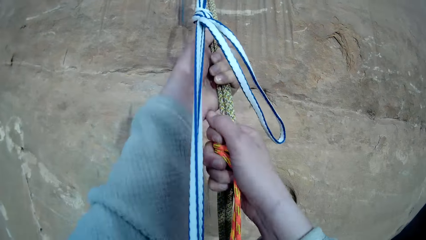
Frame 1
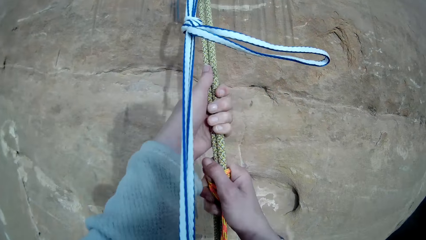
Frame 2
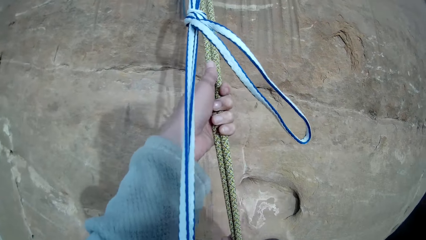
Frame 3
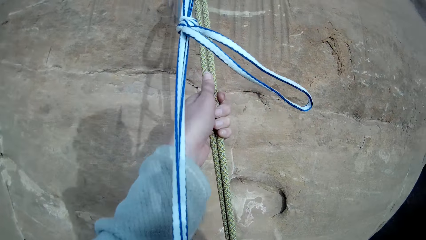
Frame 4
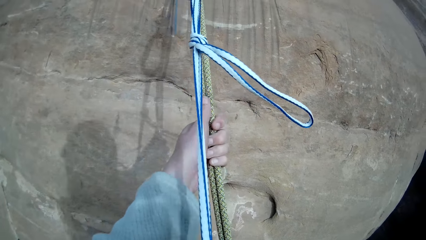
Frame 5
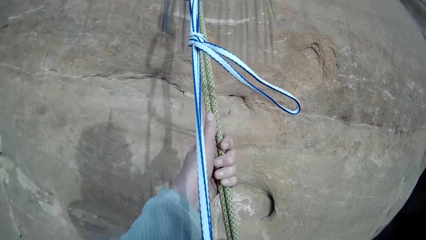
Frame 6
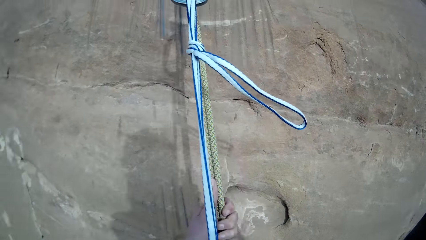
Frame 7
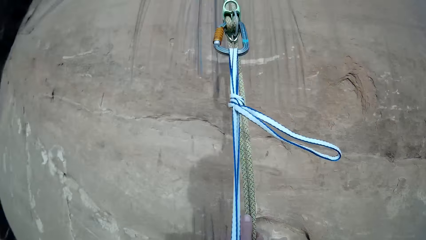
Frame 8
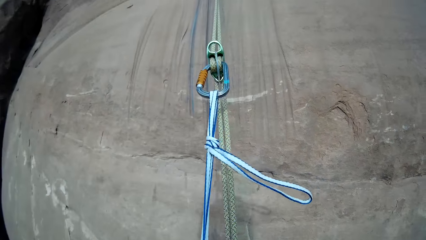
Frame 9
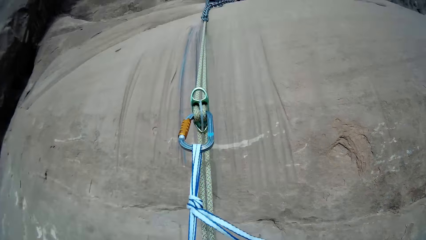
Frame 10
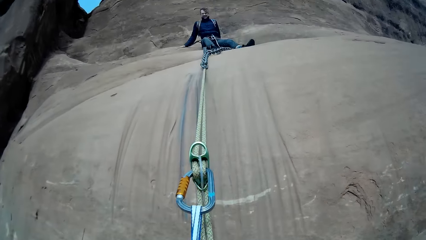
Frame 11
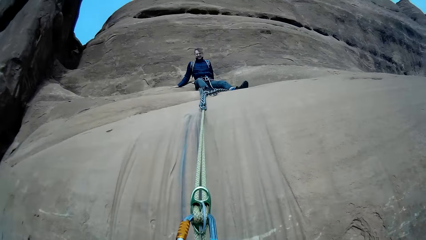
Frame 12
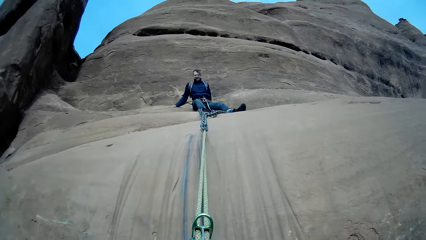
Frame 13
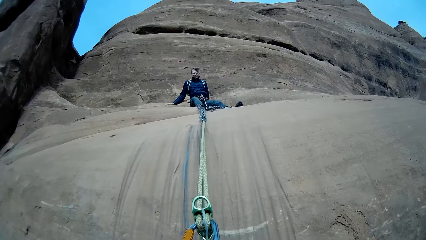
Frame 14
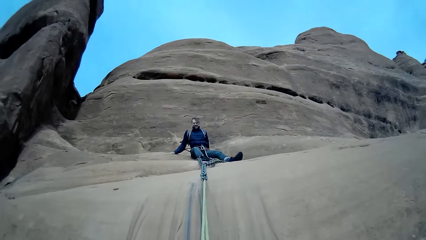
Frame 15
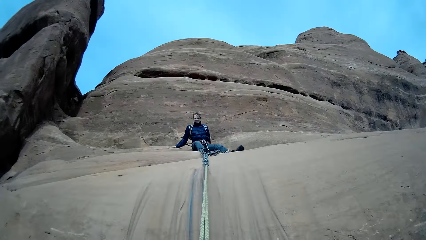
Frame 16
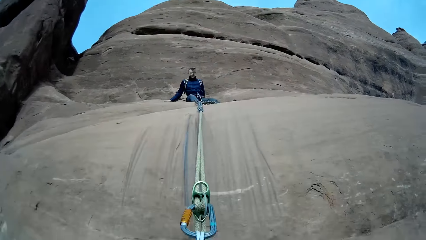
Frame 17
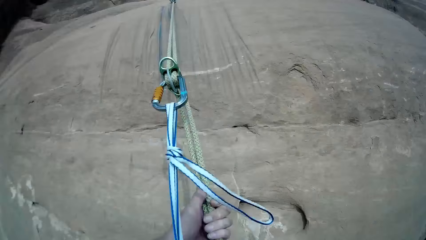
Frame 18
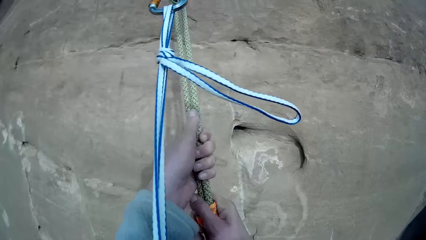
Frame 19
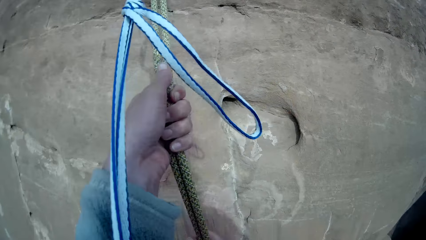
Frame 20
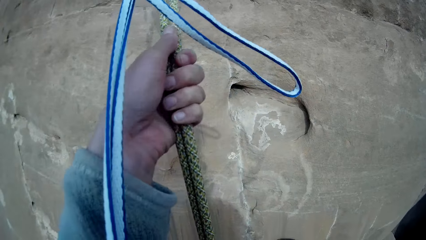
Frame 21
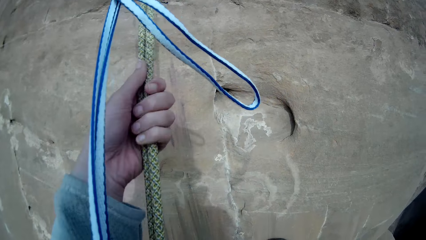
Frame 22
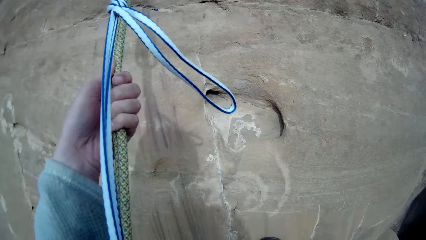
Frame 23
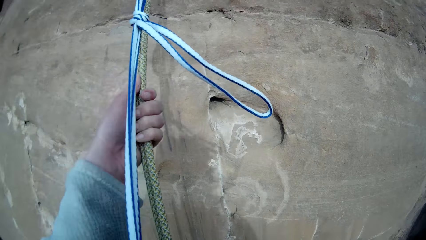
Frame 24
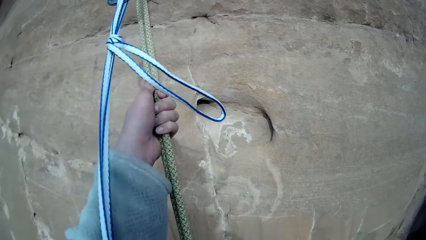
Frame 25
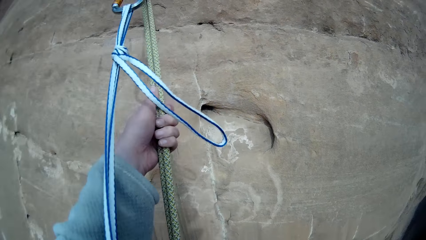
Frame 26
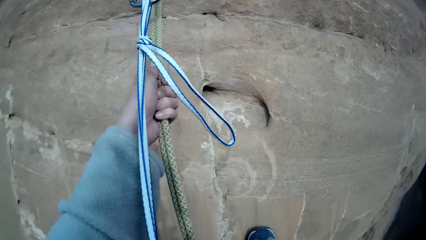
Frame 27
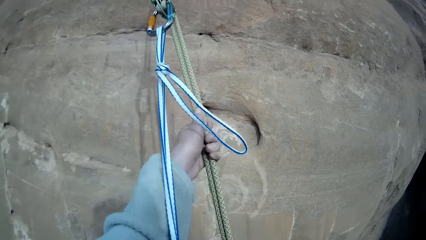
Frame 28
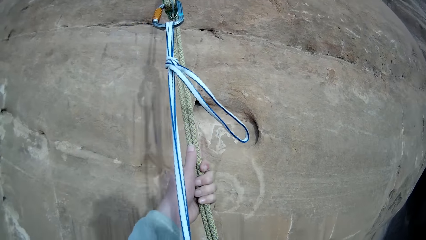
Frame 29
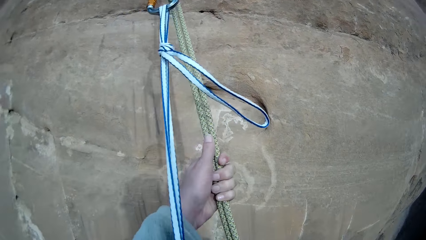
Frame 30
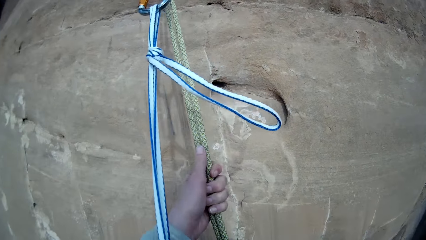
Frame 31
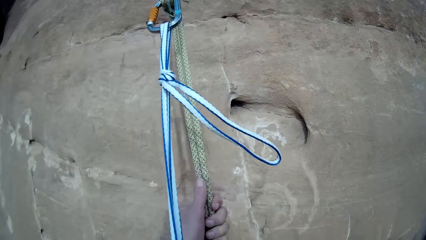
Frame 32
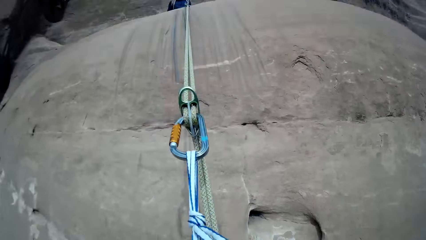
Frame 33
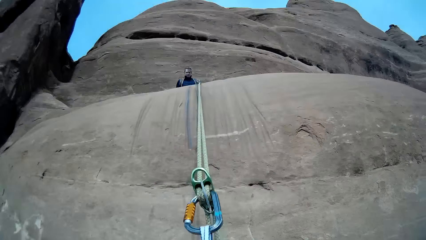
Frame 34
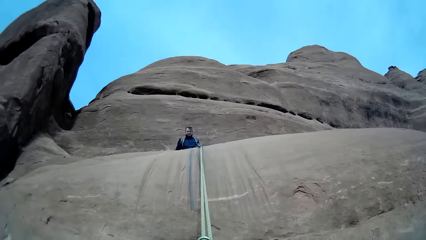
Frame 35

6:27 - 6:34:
The camera wearer descends the mountain with a rope.

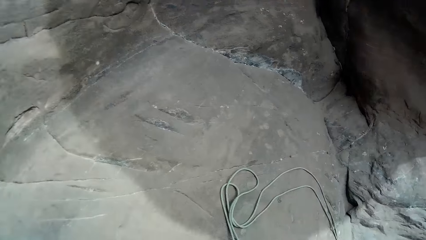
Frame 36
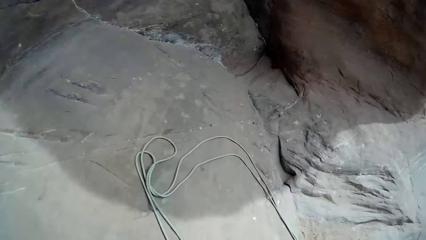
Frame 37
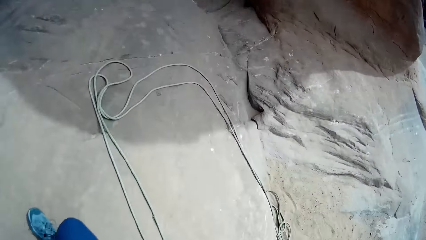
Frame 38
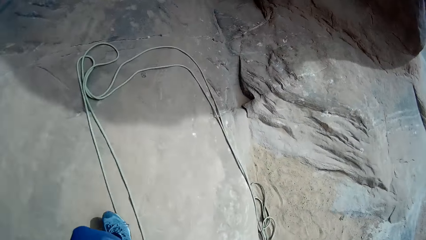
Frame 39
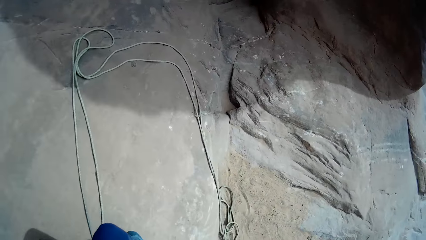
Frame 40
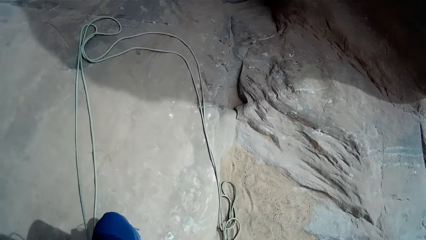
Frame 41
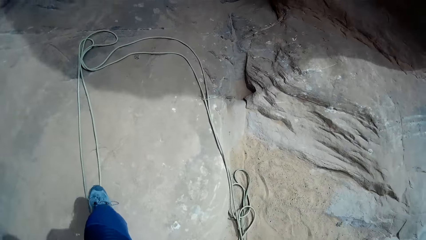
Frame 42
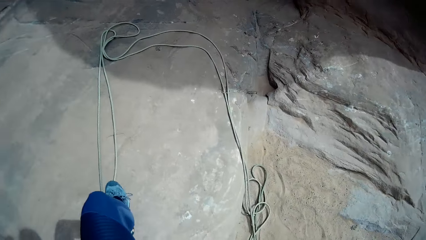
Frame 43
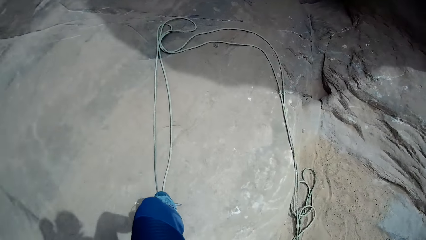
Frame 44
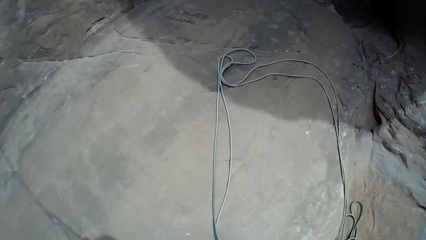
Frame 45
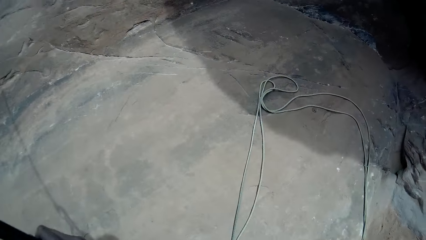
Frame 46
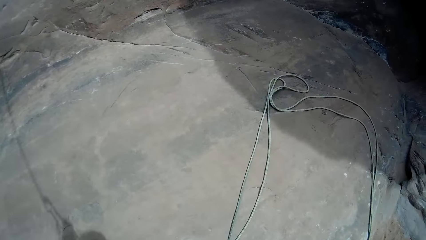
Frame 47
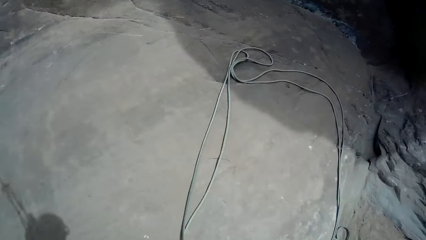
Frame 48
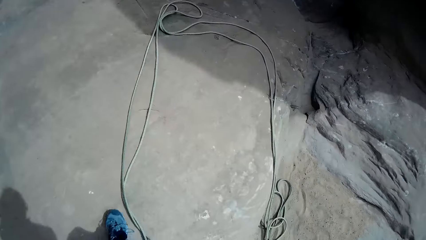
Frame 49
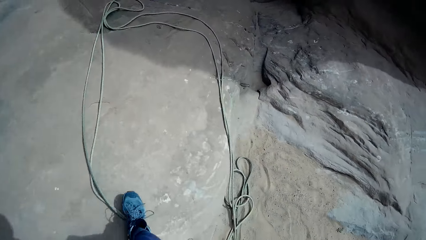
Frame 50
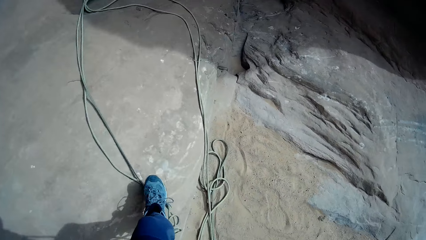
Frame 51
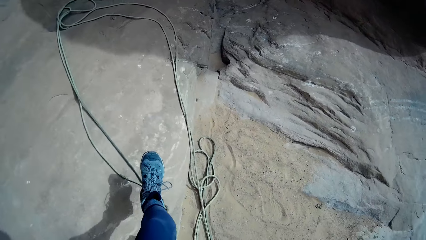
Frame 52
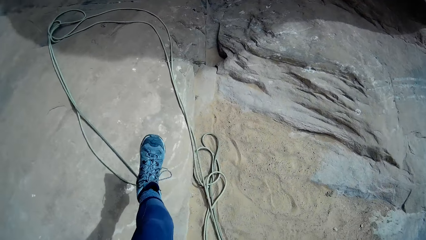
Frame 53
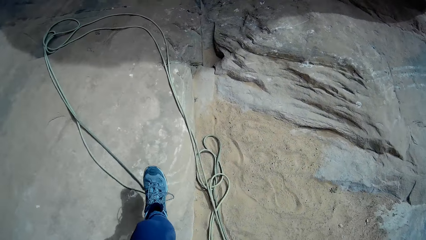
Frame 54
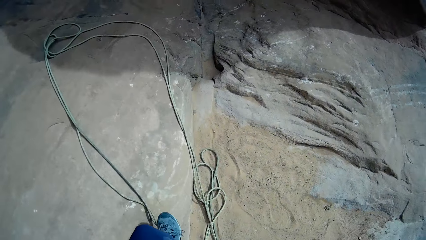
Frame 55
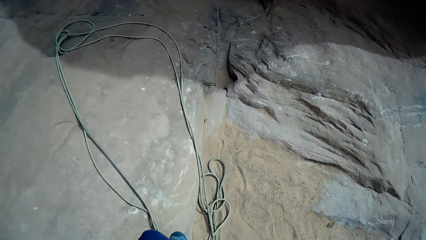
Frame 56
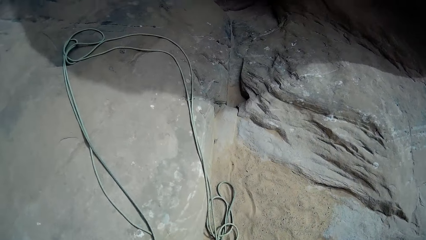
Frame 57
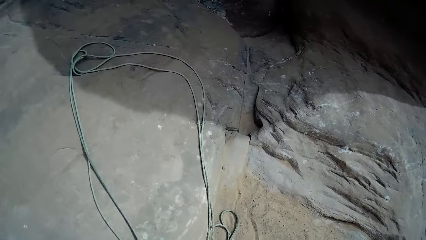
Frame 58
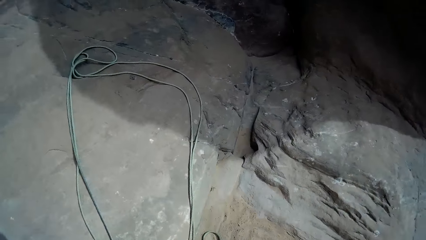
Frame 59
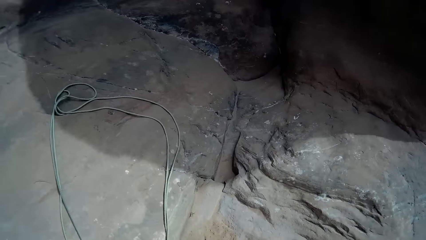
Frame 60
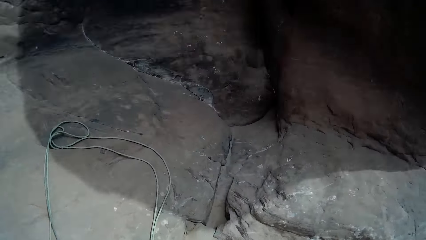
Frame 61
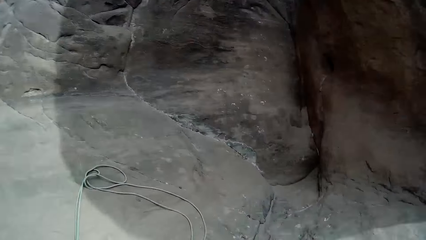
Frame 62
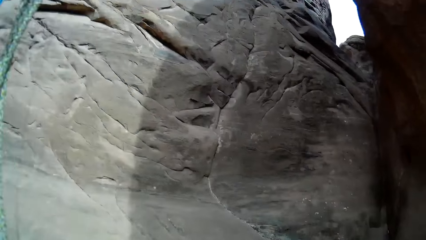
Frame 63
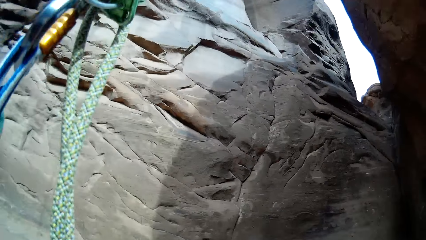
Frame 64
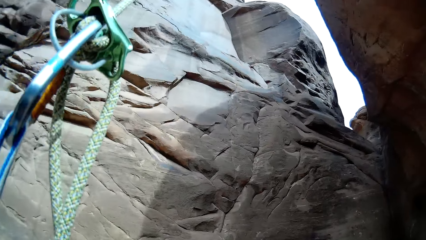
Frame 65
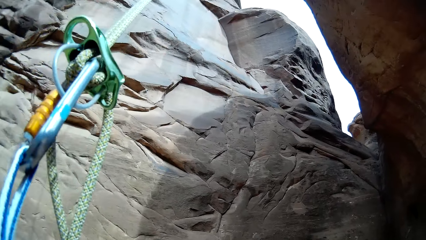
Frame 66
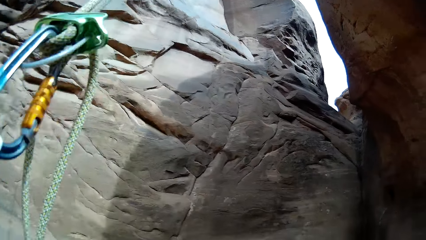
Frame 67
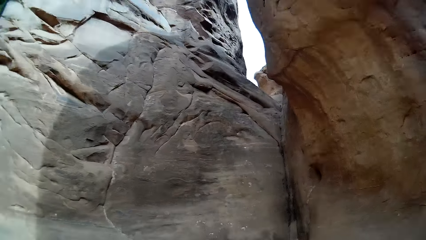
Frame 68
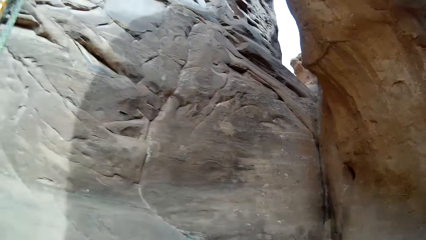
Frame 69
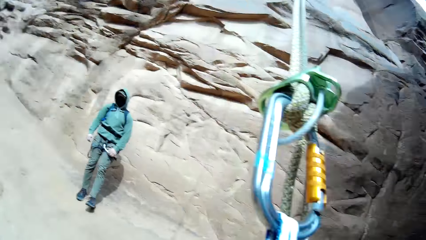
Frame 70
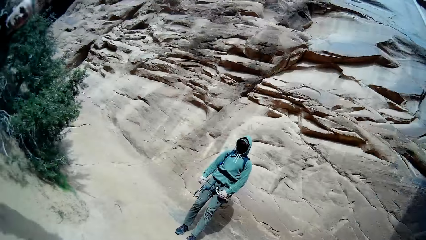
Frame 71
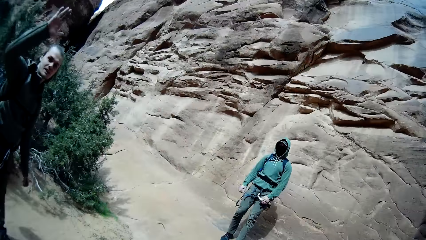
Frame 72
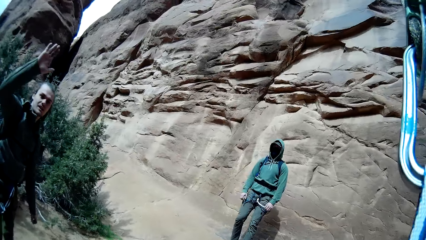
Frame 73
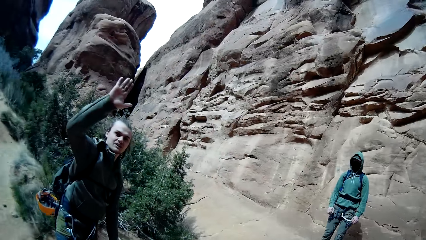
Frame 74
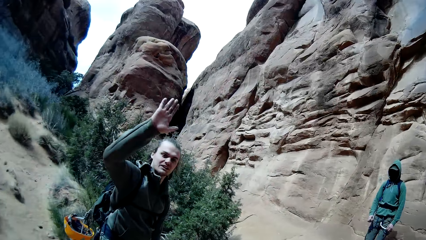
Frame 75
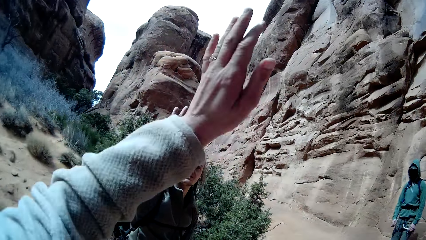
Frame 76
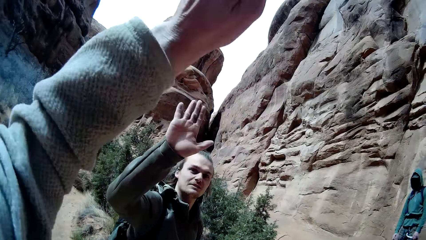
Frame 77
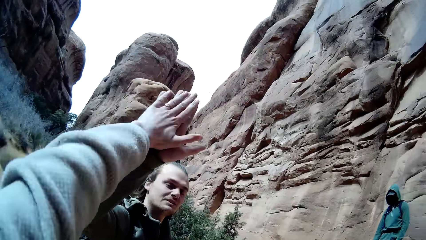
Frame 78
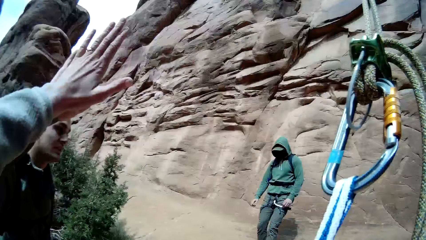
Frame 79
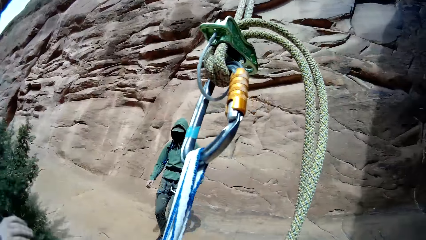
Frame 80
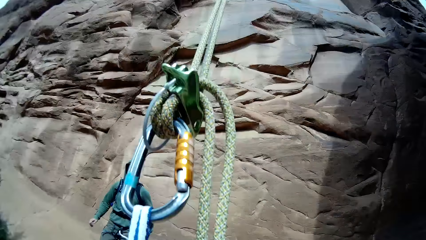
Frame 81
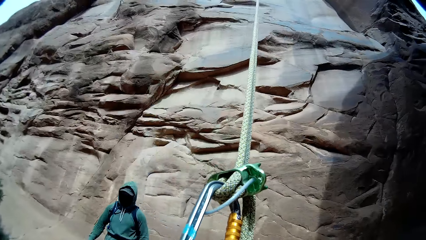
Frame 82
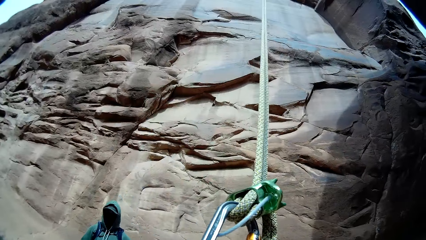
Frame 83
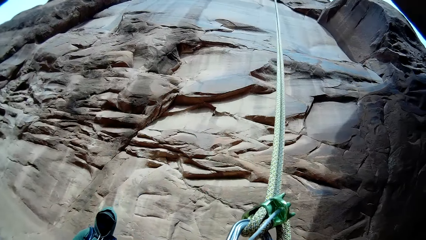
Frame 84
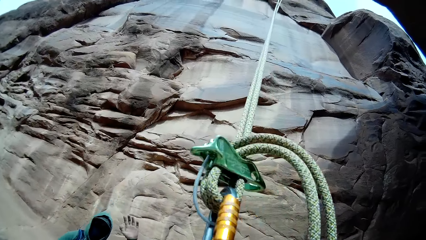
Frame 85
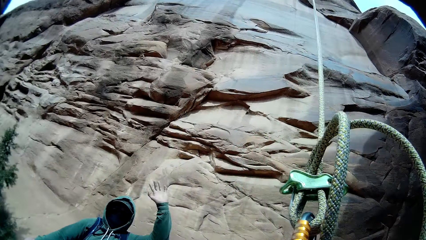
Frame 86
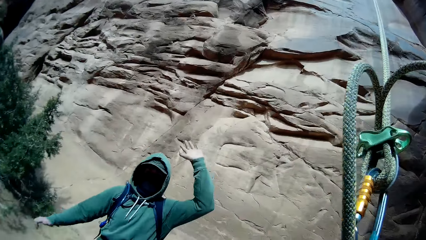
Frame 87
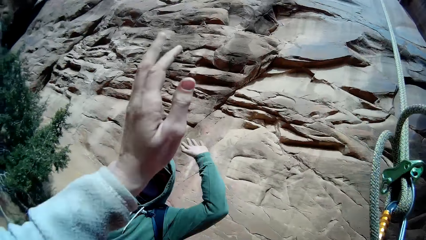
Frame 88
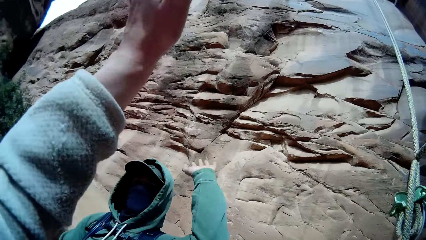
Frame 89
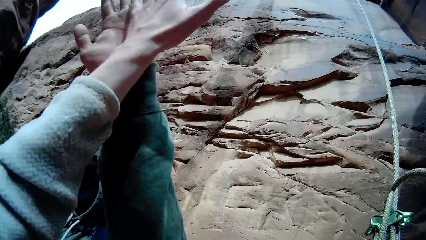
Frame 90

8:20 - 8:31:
The camera wearer lands on the ground. They give a high five to other hikers. They hold the rope.
